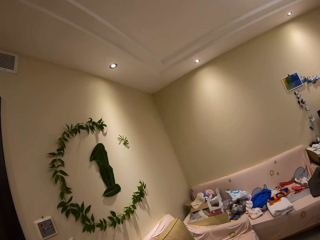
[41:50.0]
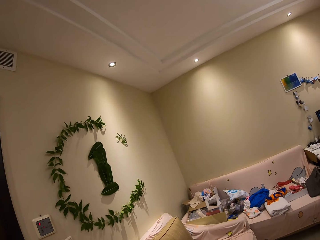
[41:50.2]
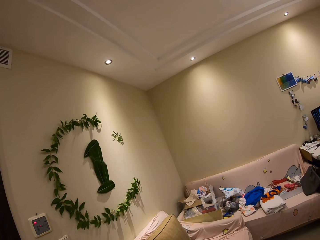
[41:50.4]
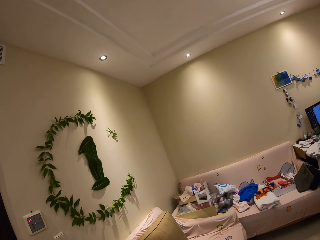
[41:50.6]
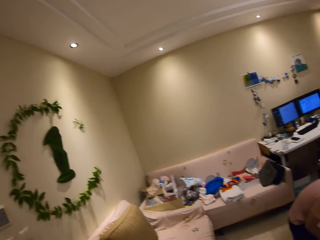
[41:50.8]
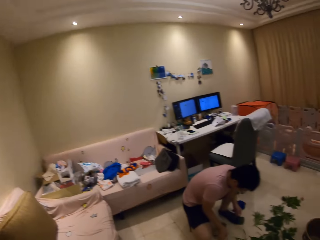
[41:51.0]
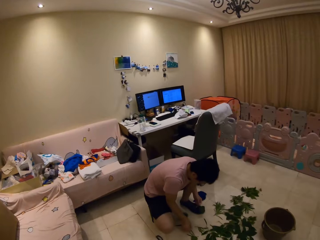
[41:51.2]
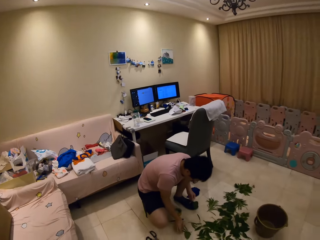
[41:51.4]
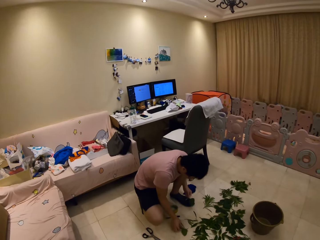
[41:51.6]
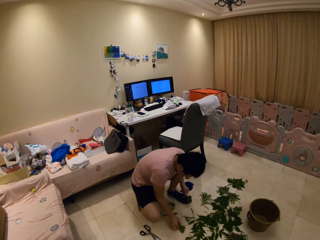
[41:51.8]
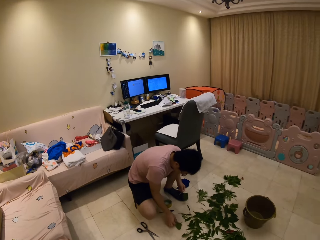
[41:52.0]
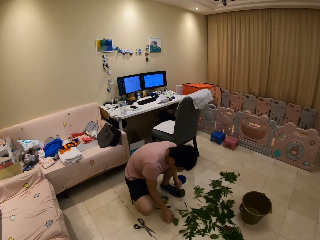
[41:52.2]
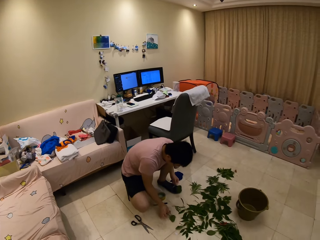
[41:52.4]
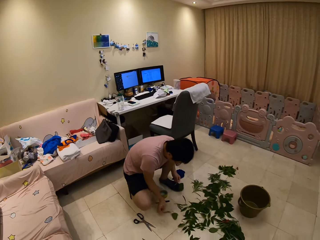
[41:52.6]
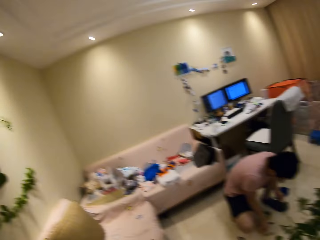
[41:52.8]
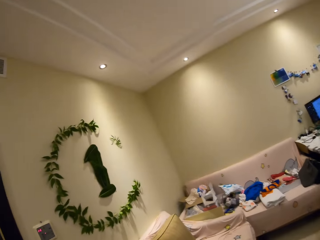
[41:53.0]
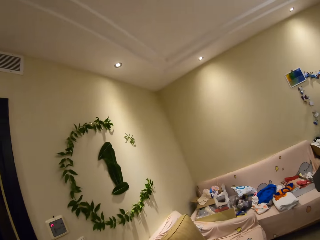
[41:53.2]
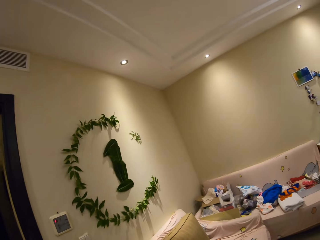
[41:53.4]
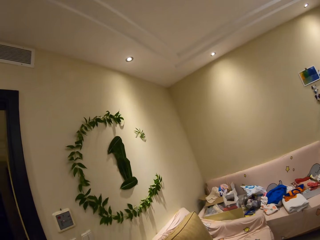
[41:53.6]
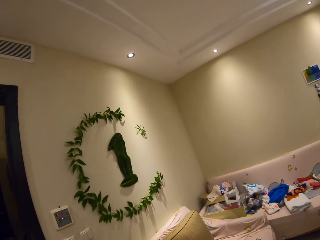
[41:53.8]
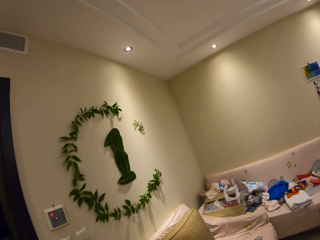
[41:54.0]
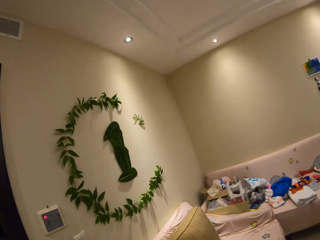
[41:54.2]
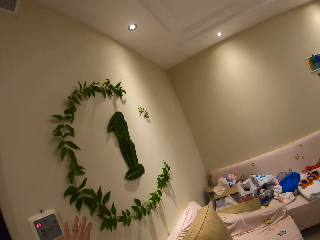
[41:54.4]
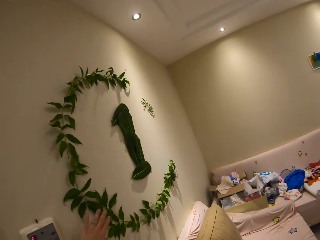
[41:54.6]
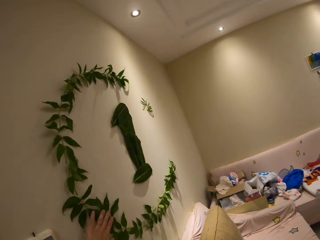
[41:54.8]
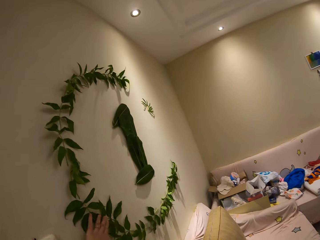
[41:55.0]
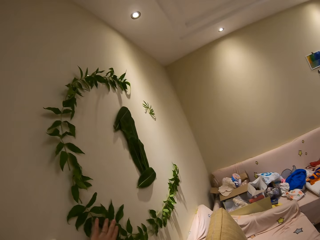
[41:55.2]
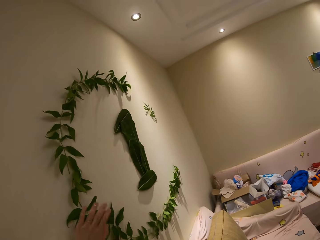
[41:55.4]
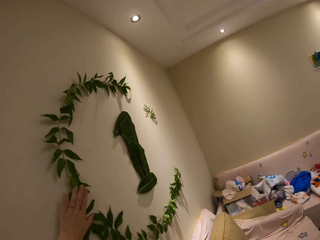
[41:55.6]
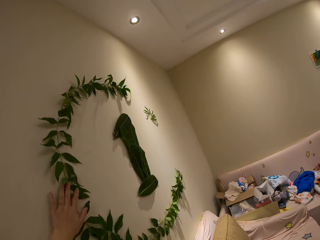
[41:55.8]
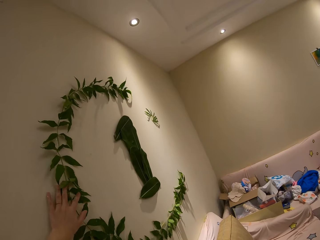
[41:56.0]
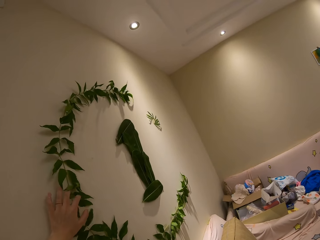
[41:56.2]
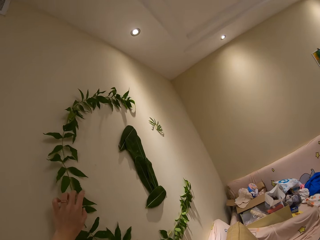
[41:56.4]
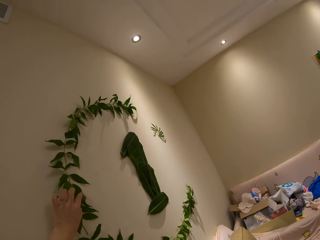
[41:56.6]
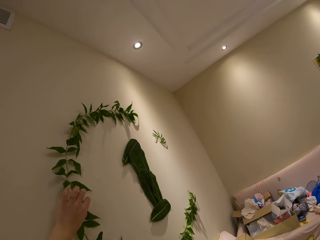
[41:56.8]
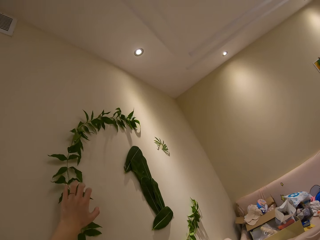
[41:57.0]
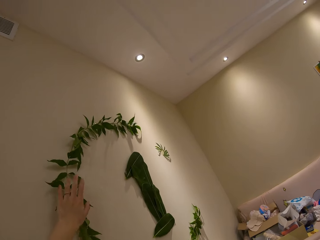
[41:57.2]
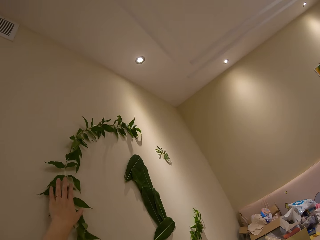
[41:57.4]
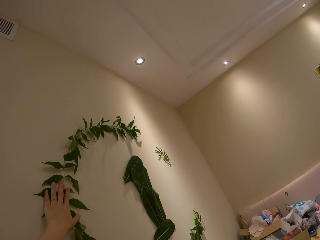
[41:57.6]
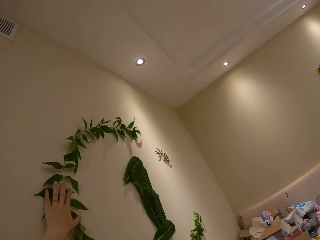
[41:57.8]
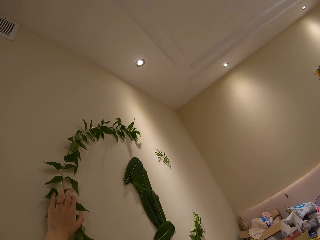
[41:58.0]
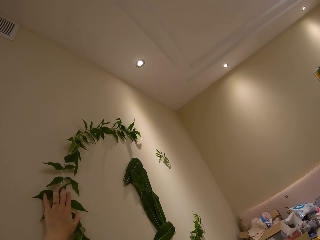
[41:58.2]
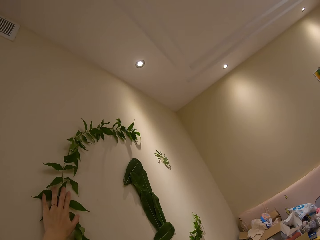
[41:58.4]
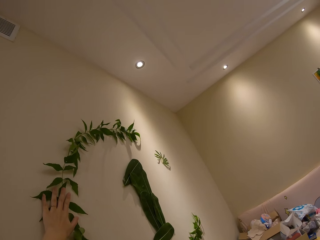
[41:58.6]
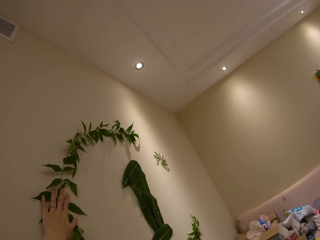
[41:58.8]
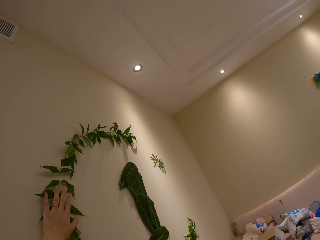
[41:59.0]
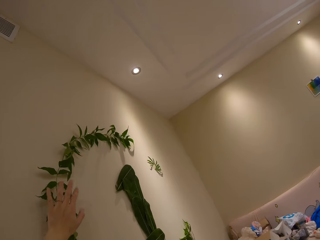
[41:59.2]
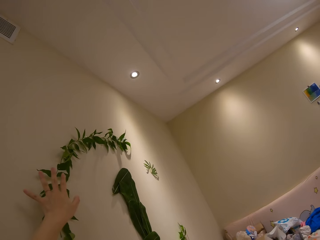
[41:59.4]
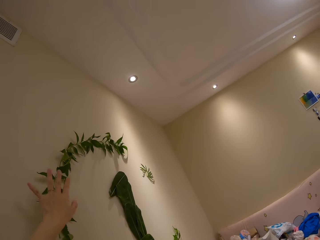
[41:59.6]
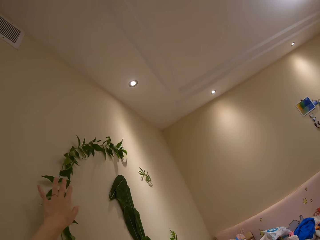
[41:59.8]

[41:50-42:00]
The camera wearer looks at a person. The person speaks to the camera wearer. The camera wearer looks at the plant decoration on the wall. They speak to the person. They speak to the person again. They touch the plant decoration on the wall.

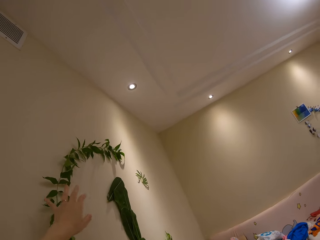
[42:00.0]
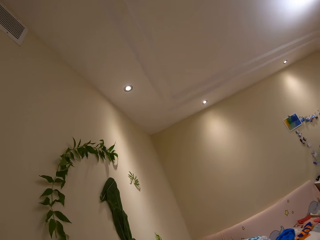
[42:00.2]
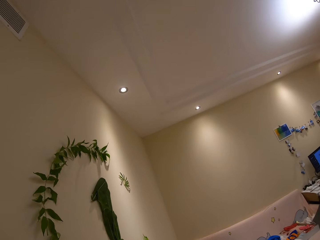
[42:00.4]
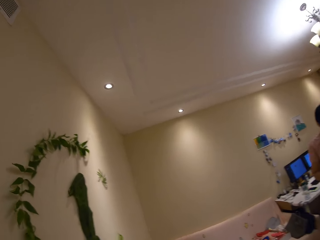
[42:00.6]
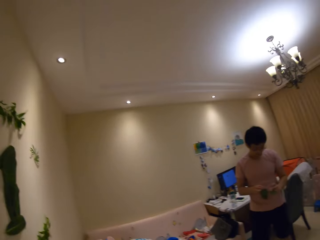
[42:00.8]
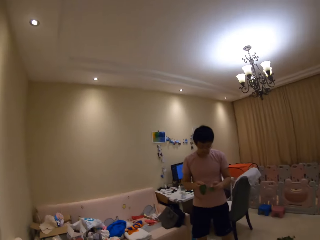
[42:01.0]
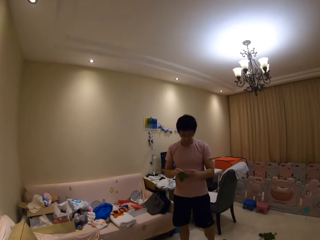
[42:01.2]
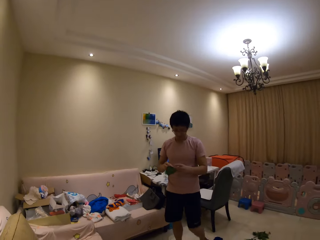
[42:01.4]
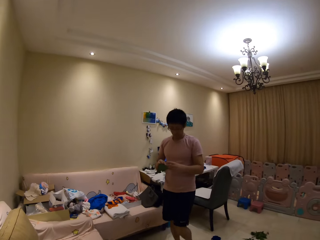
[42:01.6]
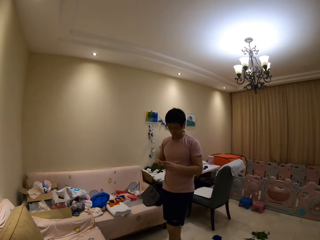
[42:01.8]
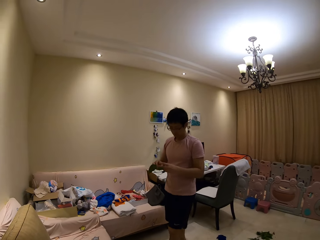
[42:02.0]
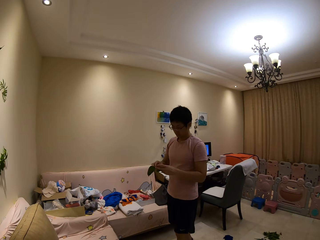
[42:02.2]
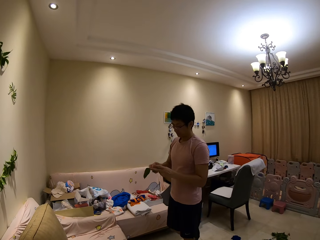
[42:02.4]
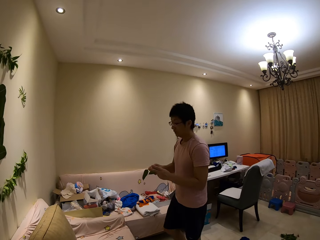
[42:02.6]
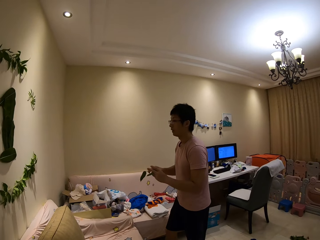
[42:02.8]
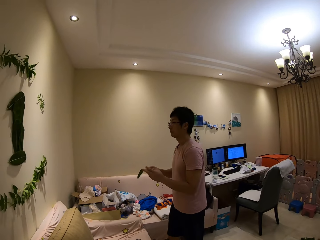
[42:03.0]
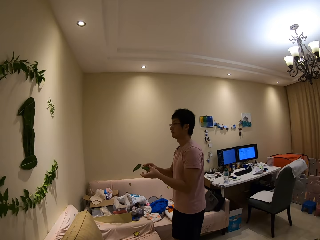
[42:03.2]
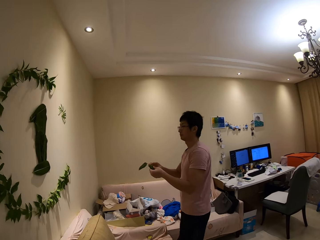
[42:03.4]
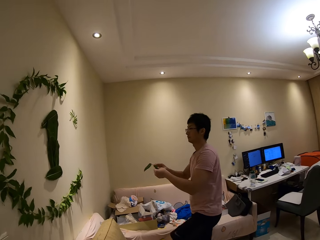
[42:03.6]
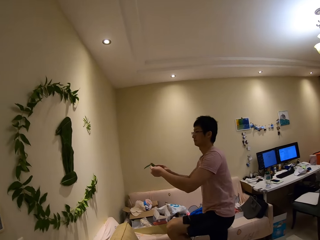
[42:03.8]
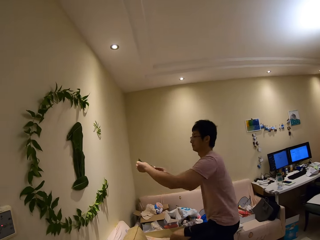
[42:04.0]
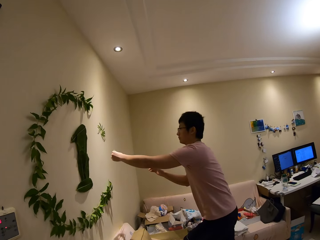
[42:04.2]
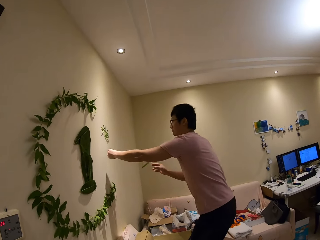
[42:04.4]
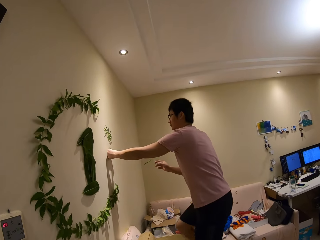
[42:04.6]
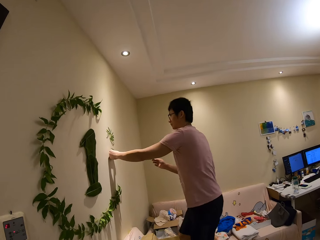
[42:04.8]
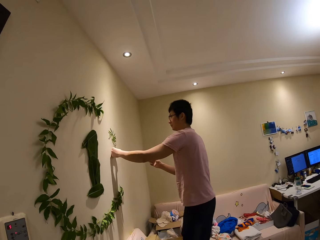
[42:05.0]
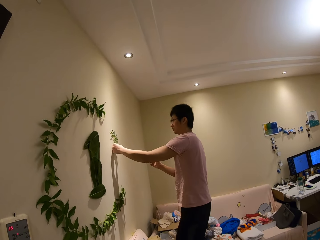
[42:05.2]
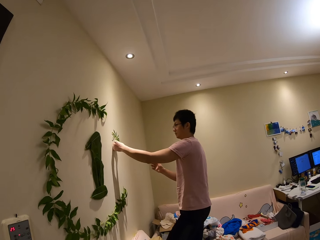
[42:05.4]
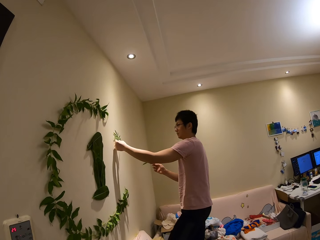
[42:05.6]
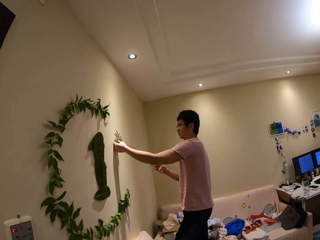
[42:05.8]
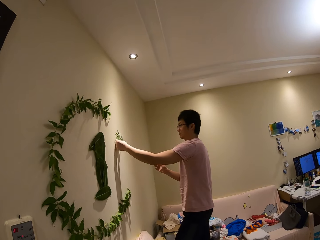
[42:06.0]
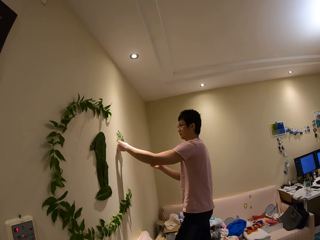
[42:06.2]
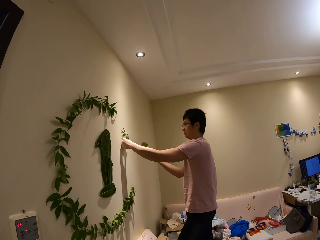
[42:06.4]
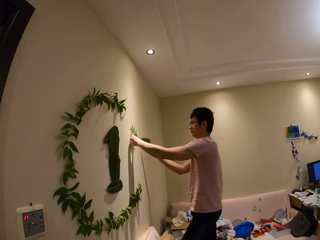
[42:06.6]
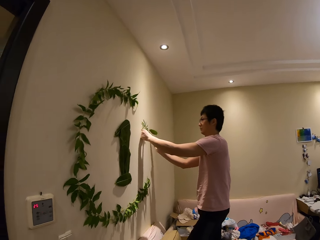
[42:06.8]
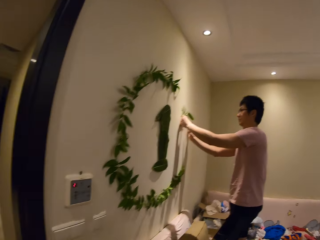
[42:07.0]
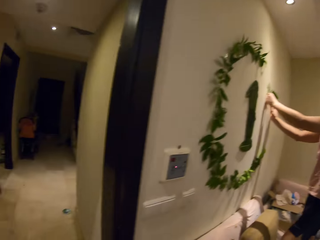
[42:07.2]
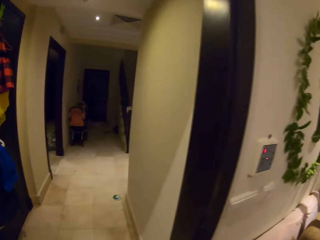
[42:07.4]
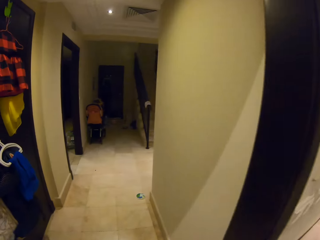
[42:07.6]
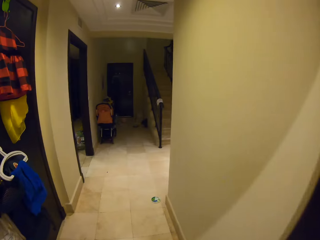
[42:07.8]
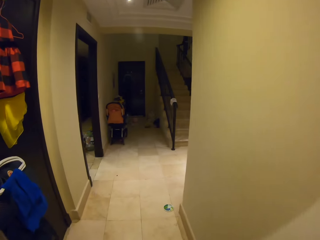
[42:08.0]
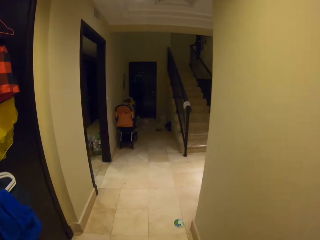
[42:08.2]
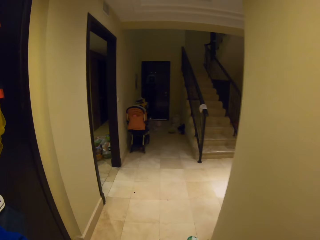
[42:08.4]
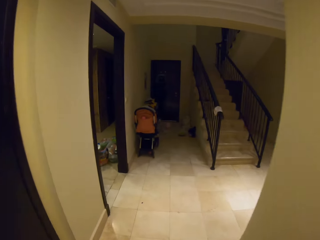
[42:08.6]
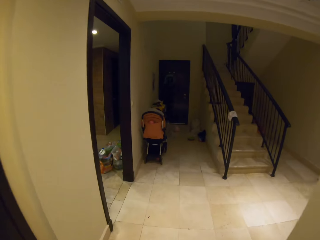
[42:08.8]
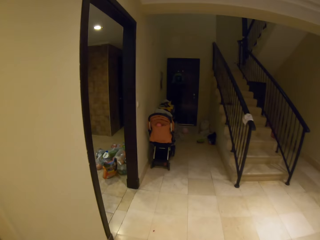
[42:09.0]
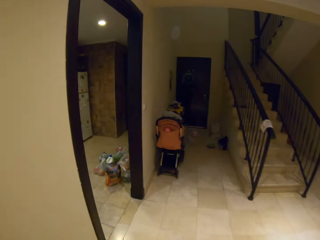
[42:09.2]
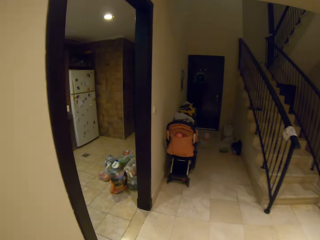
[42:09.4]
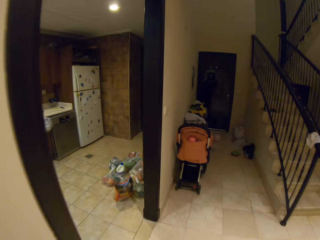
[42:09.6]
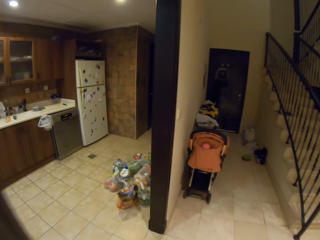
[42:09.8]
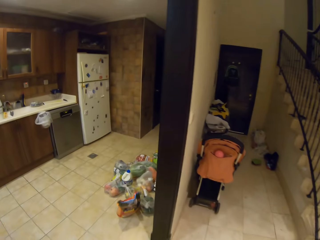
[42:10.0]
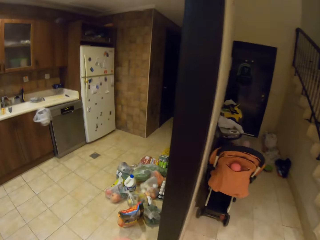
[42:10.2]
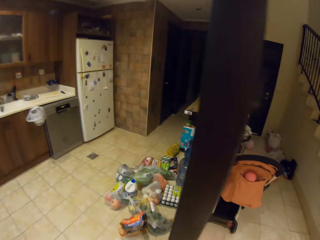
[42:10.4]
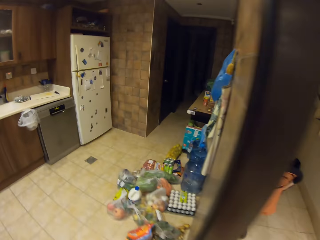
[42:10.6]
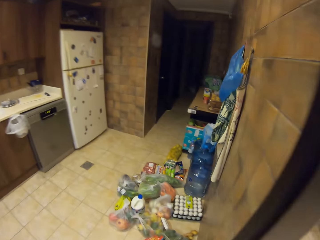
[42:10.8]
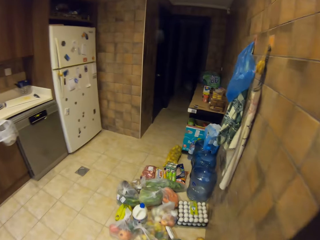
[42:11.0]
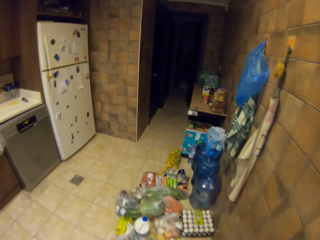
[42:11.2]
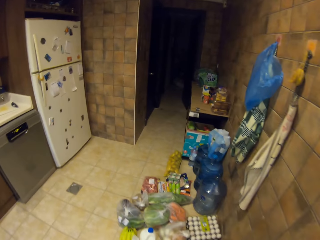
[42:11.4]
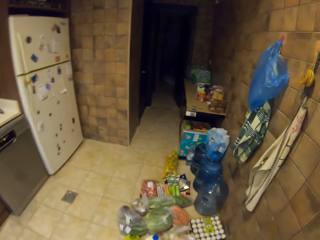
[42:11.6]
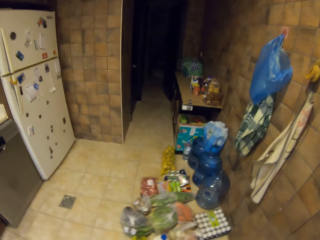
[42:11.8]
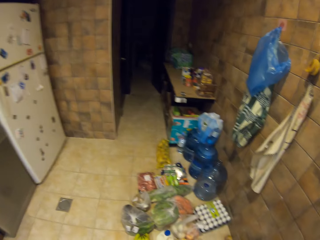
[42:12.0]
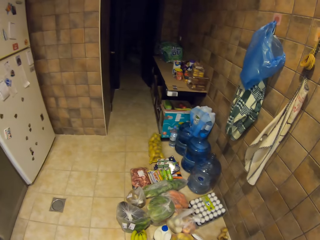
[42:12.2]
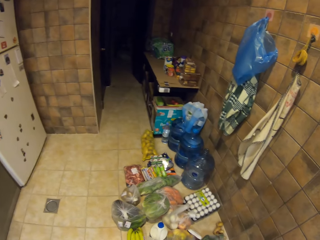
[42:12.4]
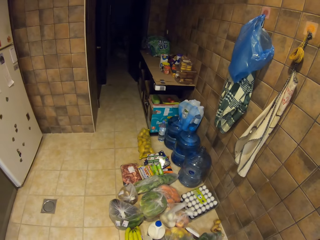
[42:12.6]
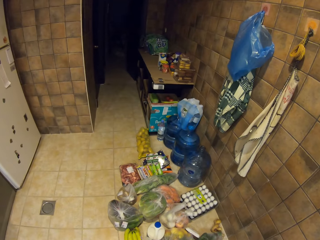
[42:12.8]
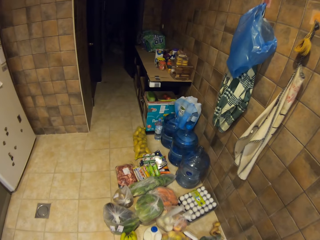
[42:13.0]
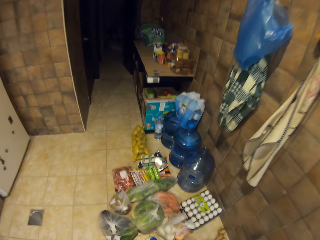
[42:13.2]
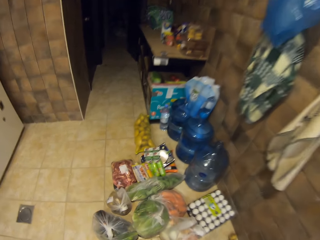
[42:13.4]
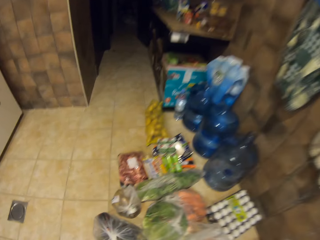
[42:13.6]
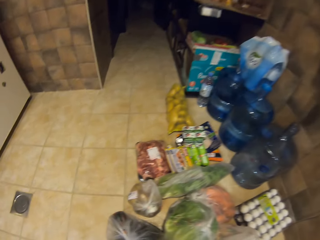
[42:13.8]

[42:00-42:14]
The camera wearer speaks to a person and looks at the person. The person walks. The camera wearer looks at the person. The person sticks a plant on the wall. The camera wearer speaks to the person. They walk. They look at items on the floor.
